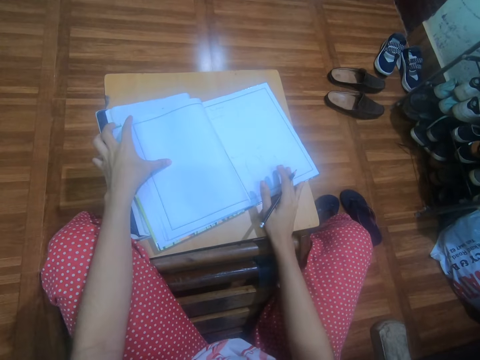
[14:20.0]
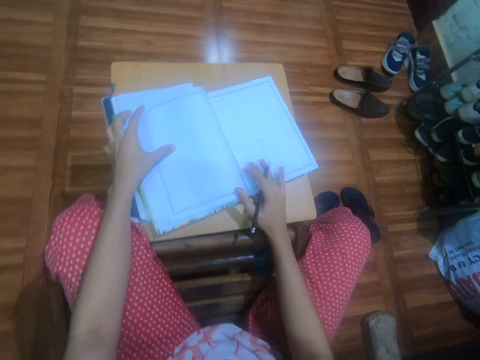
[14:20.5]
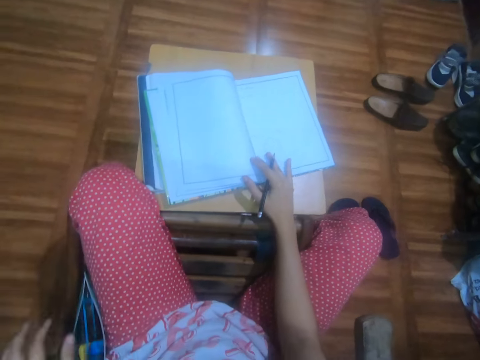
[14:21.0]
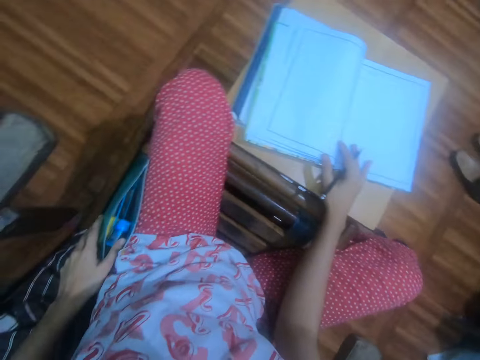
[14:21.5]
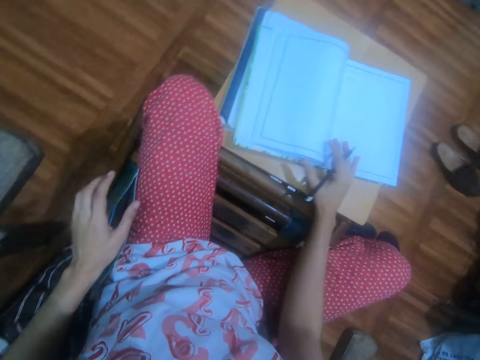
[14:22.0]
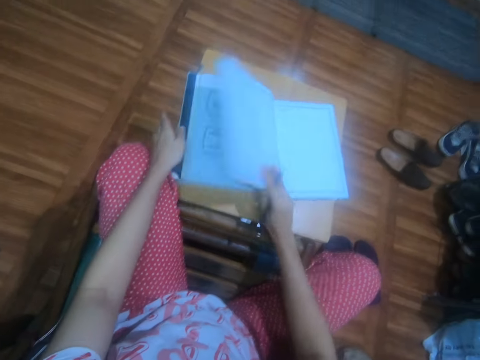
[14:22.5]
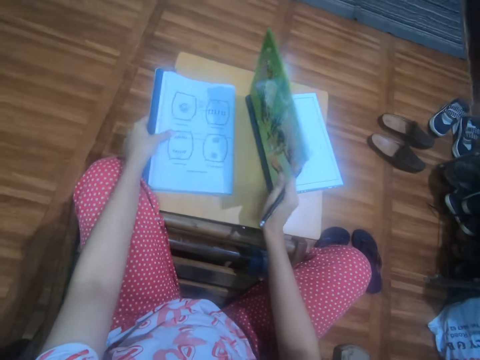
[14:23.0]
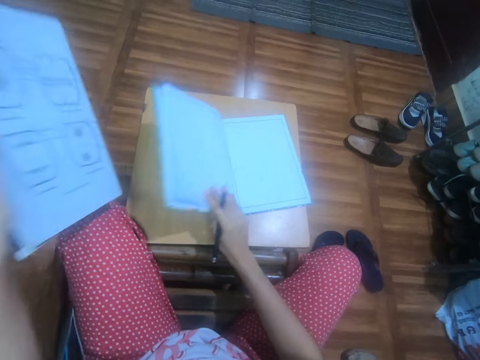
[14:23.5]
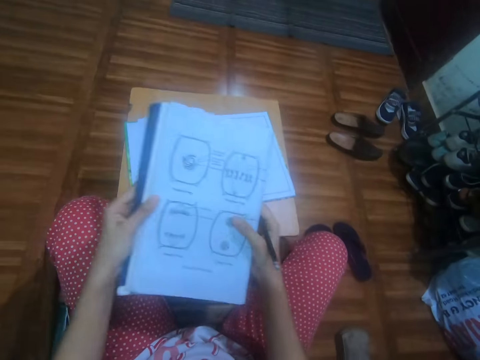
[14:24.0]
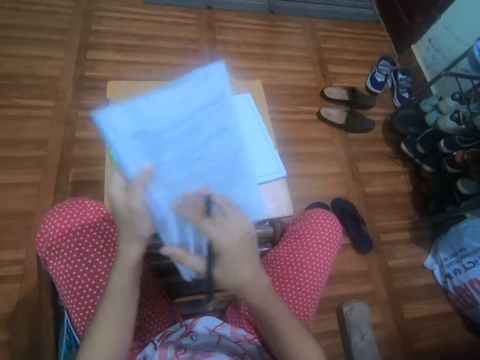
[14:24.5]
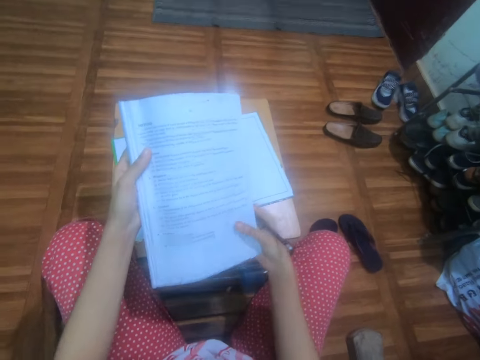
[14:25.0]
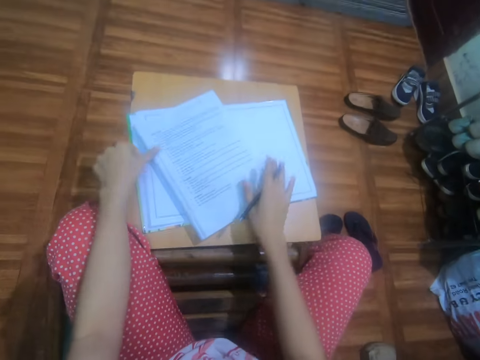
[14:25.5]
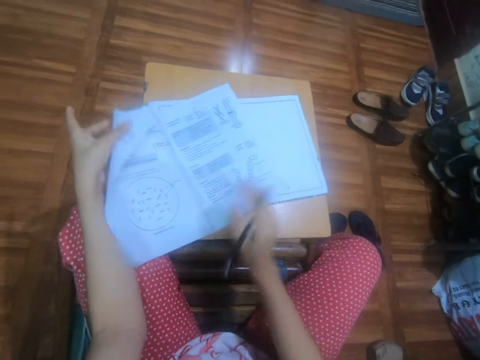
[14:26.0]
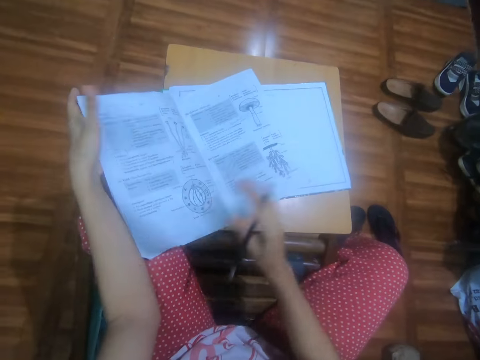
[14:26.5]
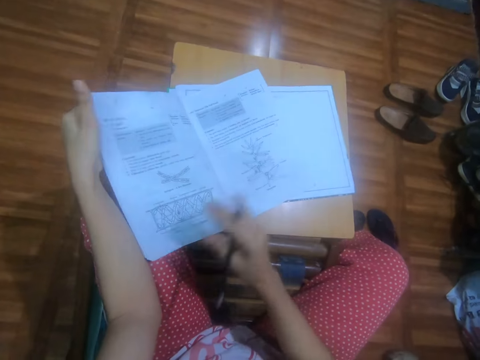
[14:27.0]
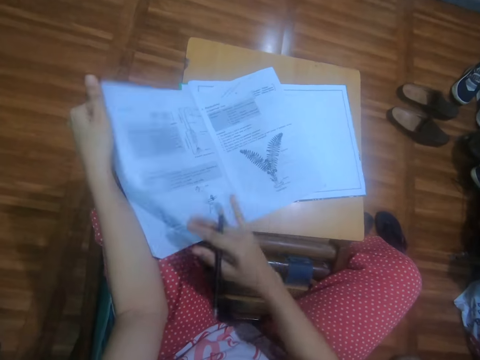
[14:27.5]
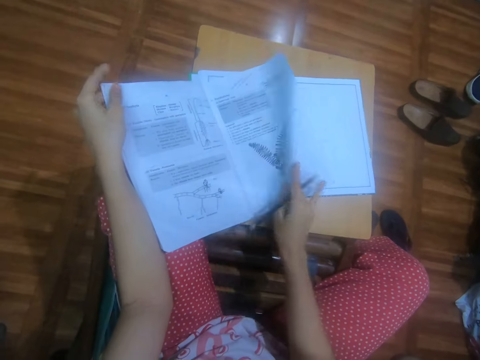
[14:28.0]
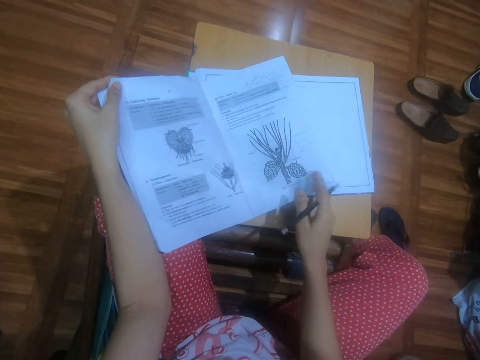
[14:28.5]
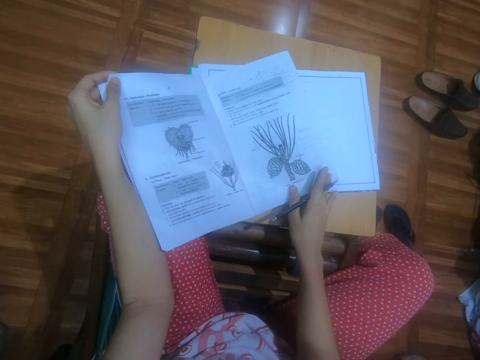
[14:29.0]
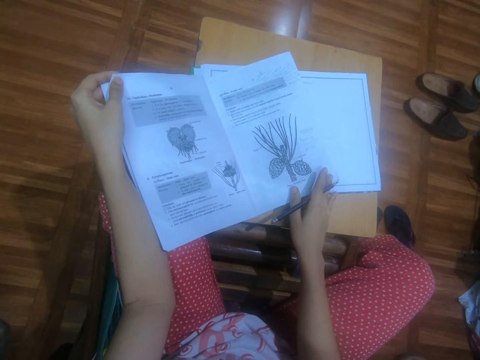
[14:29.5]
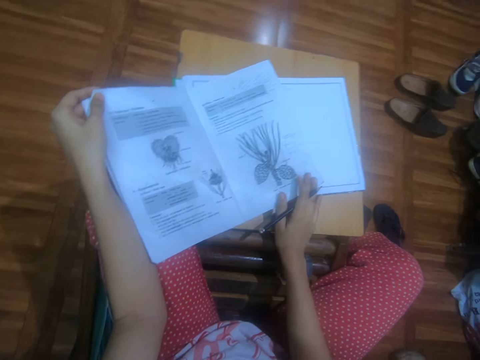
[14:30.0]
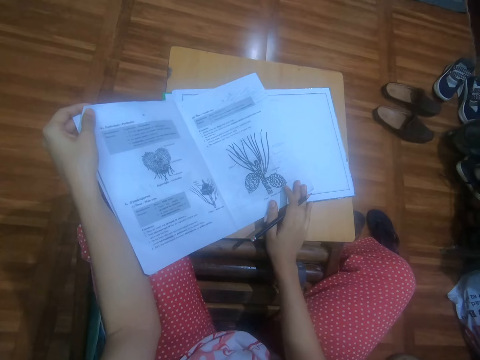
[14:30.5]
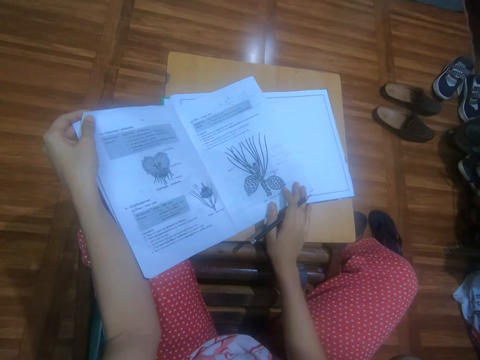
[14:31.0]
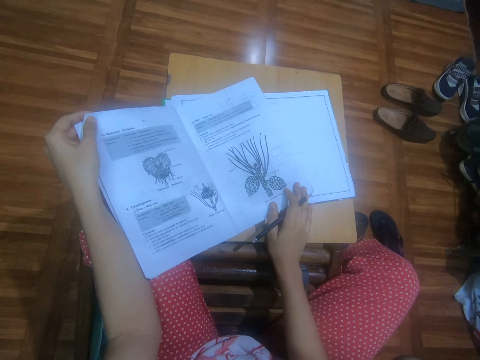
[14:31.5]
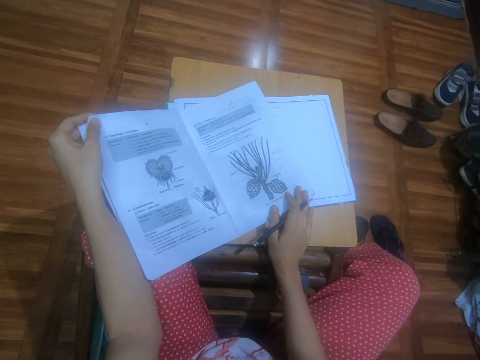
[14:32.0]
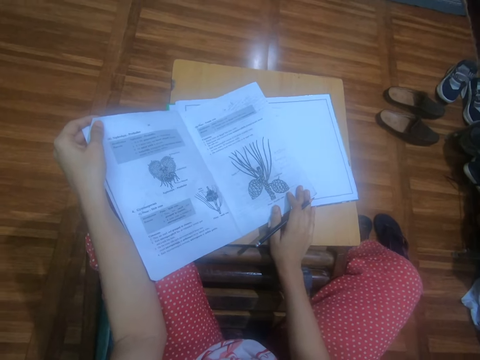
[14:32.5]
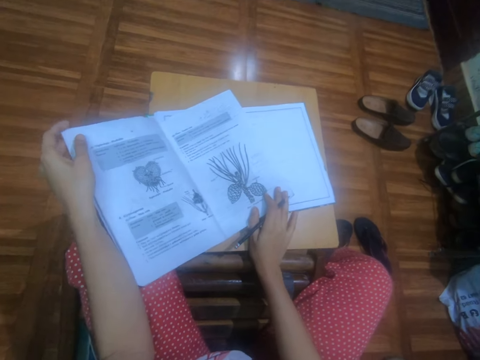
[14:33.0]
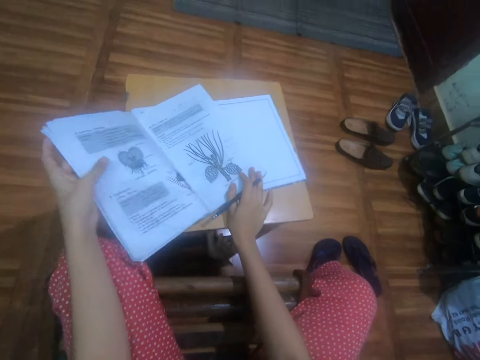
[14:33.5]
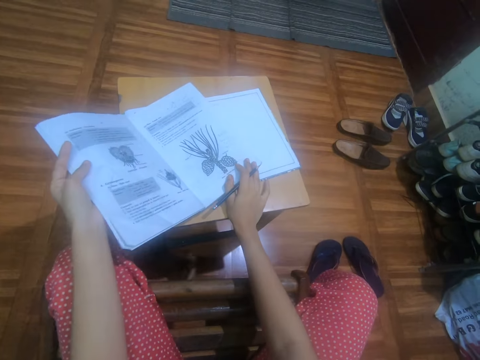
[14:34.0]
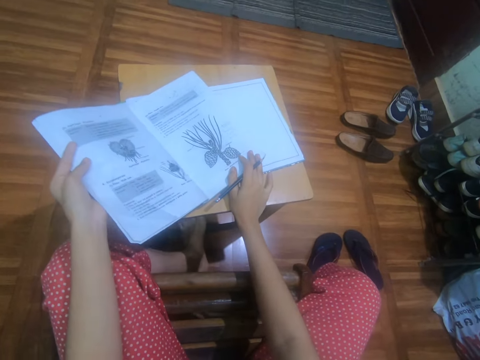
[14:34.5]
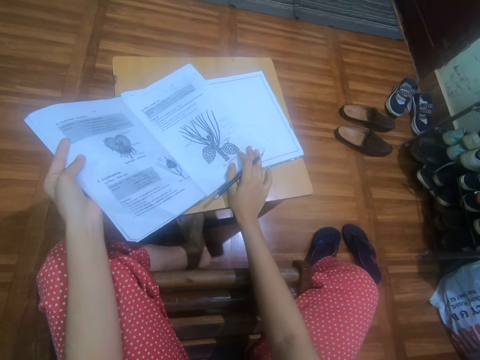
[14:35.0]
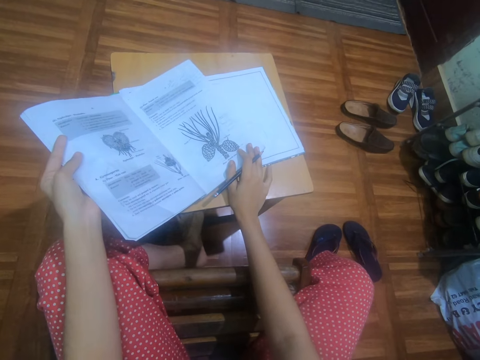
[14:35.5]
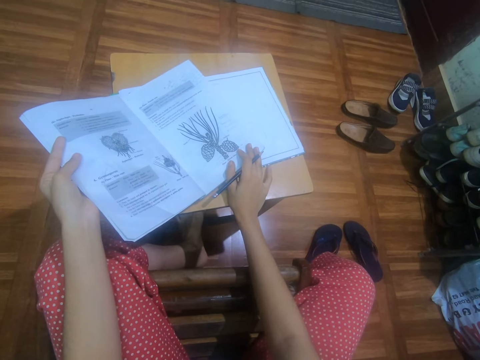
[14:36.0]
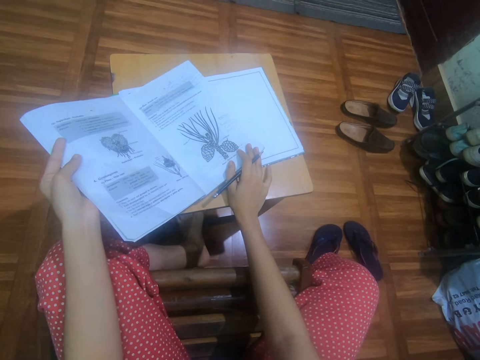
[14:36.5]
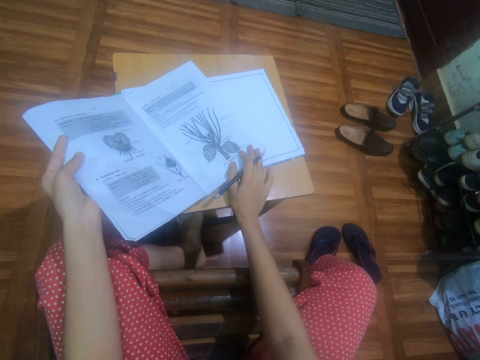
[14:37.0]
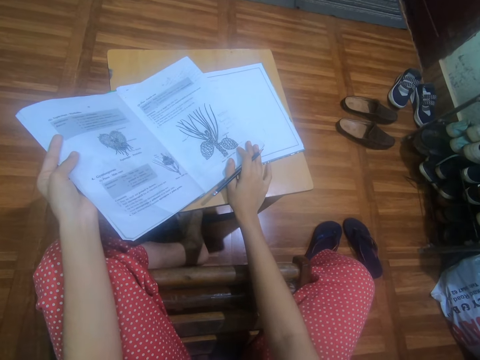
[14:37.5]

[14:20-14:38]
The camera wearer places her right hand on the drawing book. She touches a purse on a chair with her left hand. She raises the left side of the drawing book from the table with her right hand. She picks up a textbook from the table with her left hand. She drops the left side of the drawing book on the table with her right hand. She passes the textbook to her right hand. She turns the textbook into her left hand. She holds the textbook in her hands. She drops the textbook on the table with her hands. She opens a page of the textbook with her right hand. She passes the page of the textbook to her left hand. She opens a page of the textbook with her right hand. She passes the page of the textbook to her left hand. She opens a page of the textbook with her right hand. She passes the page of the textbook to her left hand. She opens a page of the textbook with her right hand. She passes the page of the textbook to her left hand. She opens a page of the textbook with her right hand. She passes the page of the textbook to her left hand. She places her right hand on the table. She looks at the inside of the book. She moves the table on the floor with her right leg. She places her left leg on the table.

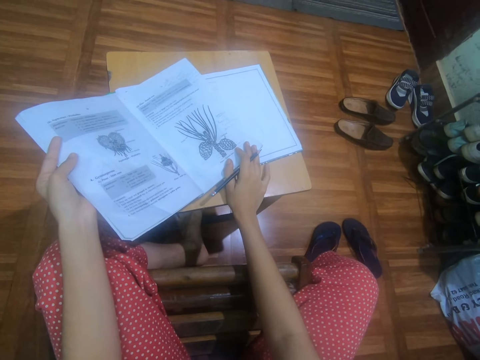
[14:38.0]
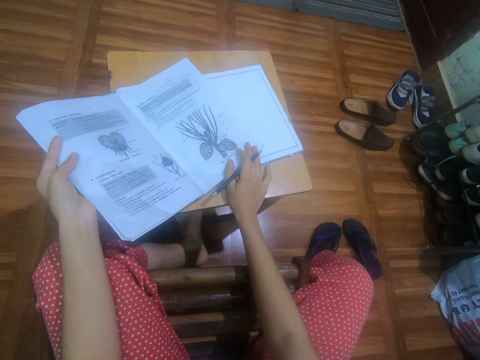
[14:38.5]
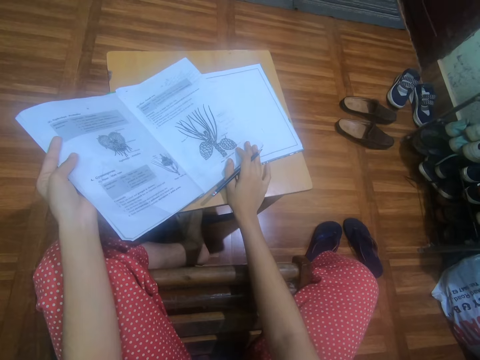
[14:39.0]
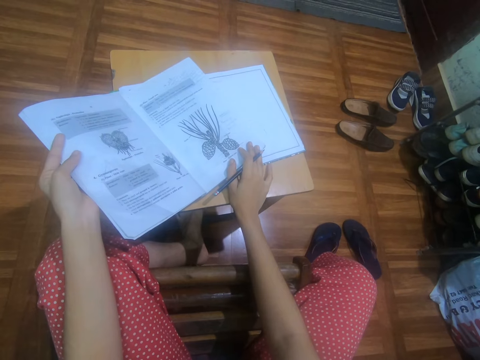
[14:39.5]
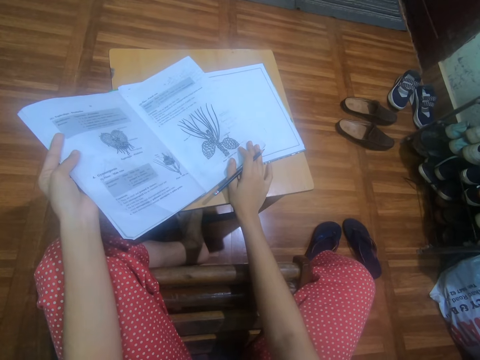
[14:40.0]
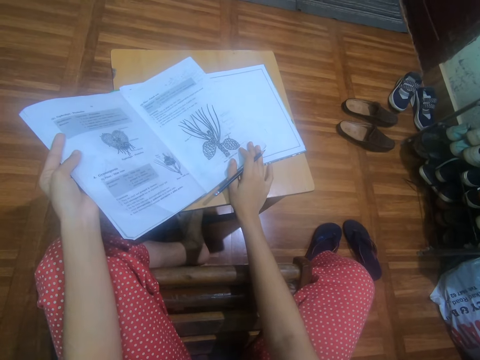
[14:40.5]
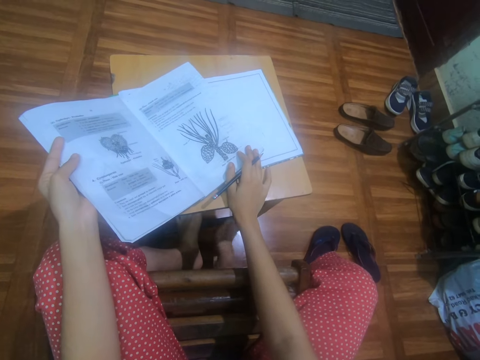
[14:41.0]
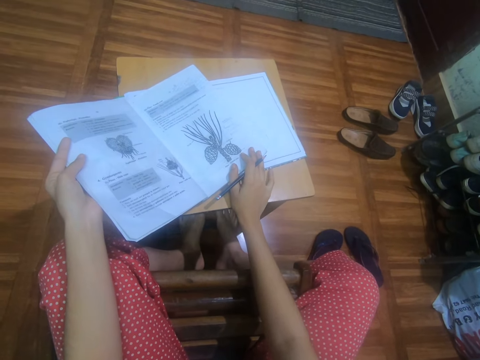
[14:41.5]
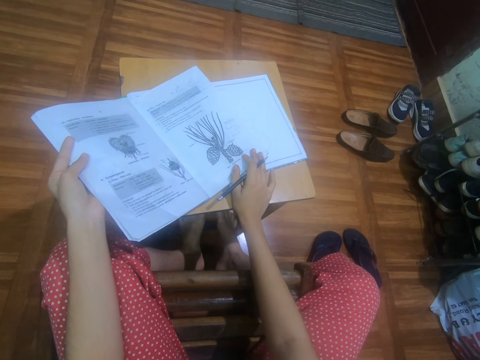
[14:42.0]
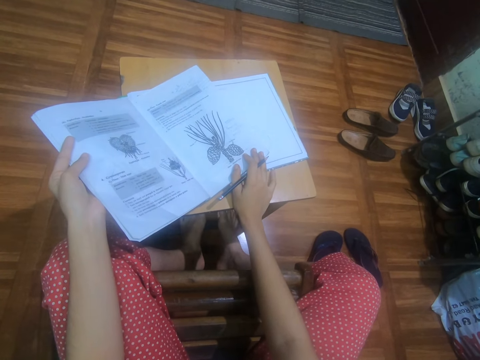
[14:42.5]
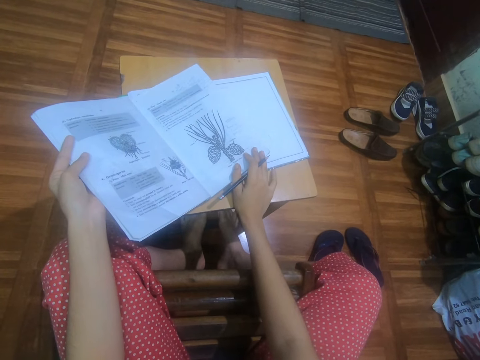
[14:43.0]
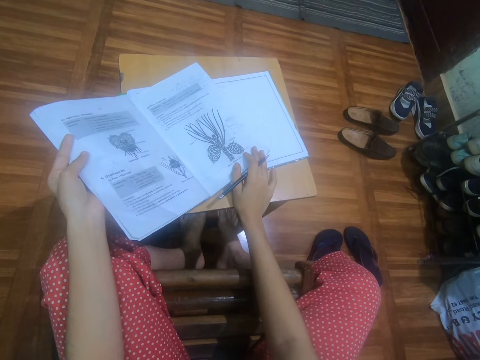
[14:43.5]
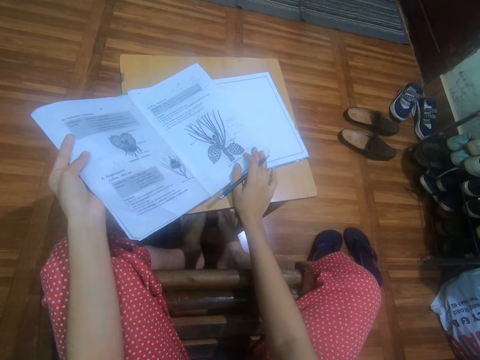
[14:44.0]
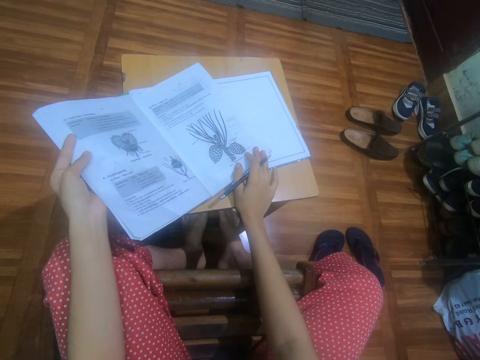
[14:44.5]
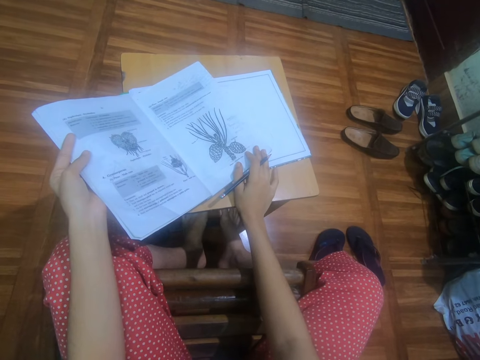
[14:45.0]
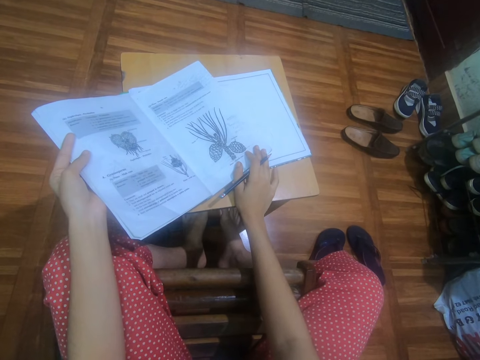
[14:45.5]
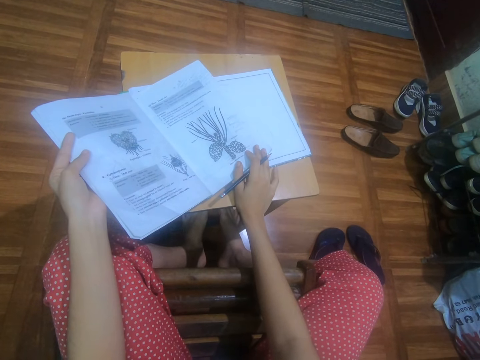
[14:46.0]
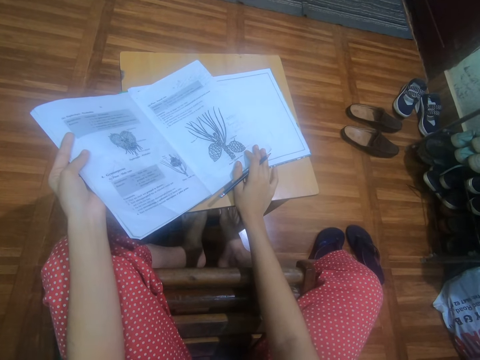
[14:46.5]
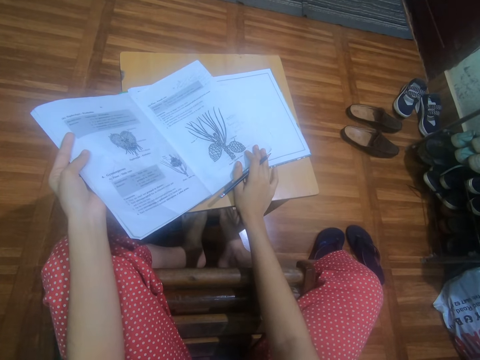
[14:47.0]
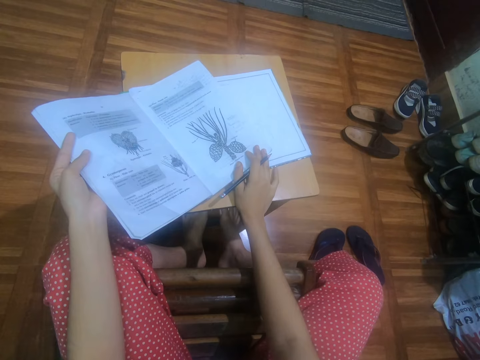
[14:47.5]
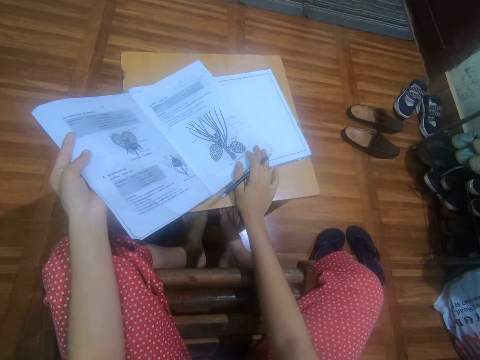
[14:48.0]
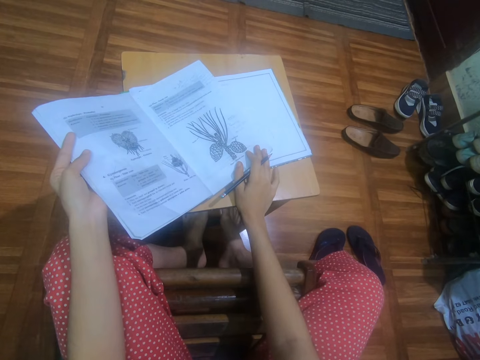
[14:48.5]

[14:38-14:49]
The camera wearer places the right leg on the table. They look at the inside of a book.
